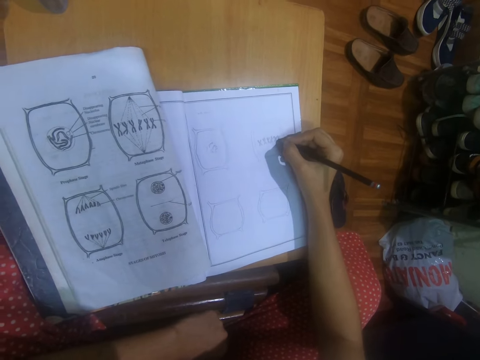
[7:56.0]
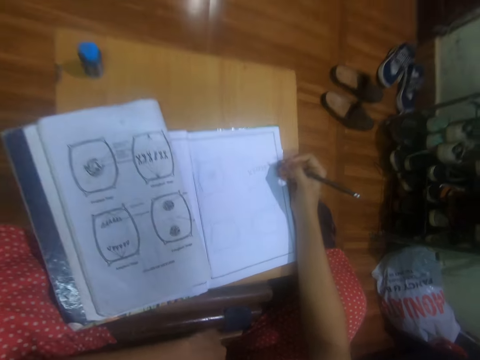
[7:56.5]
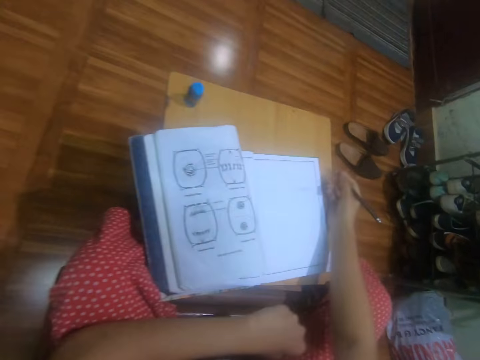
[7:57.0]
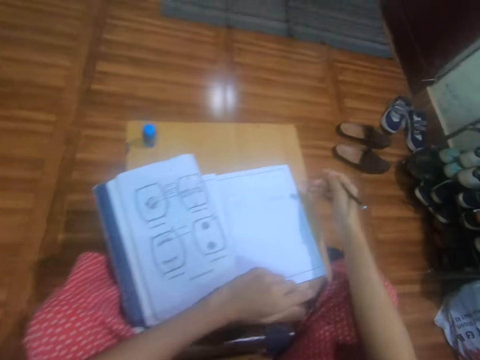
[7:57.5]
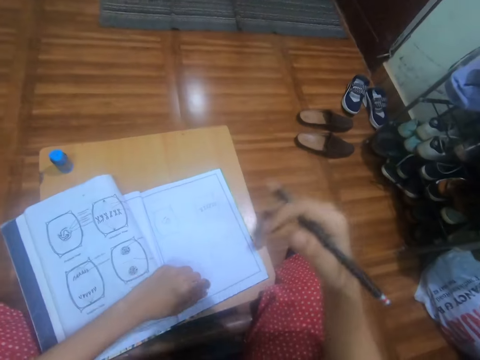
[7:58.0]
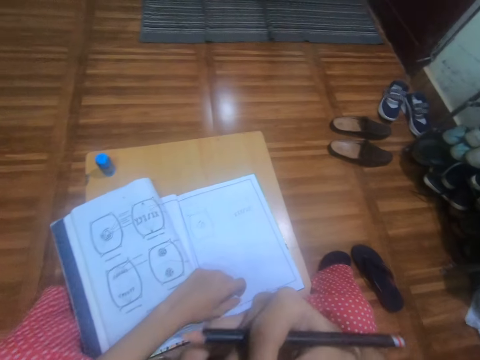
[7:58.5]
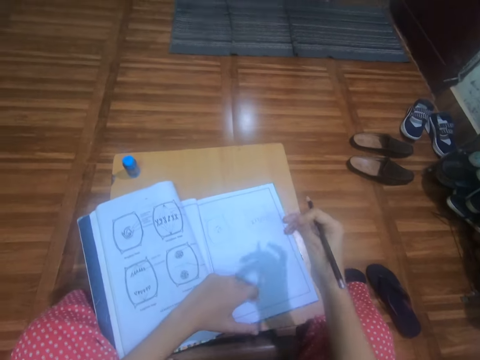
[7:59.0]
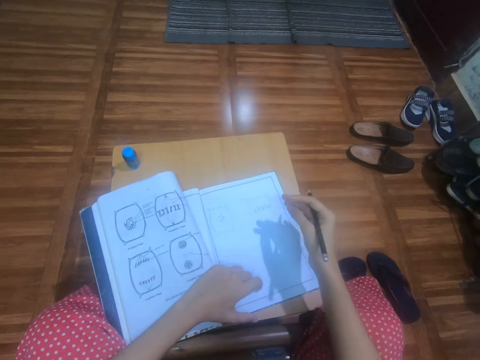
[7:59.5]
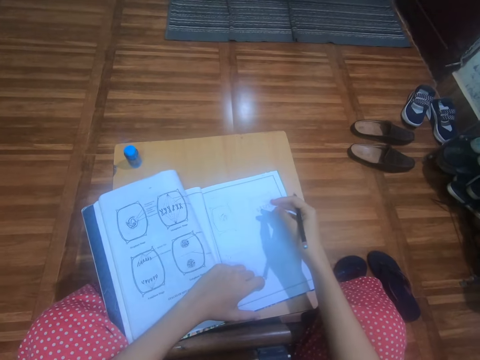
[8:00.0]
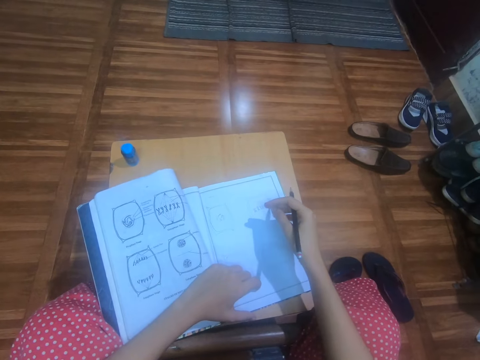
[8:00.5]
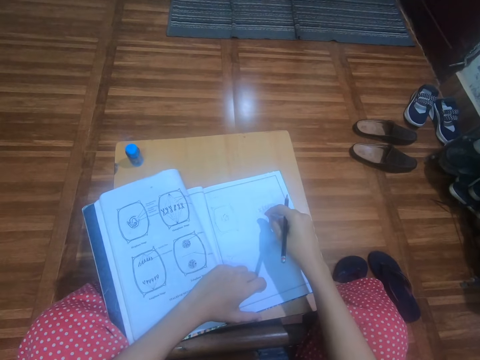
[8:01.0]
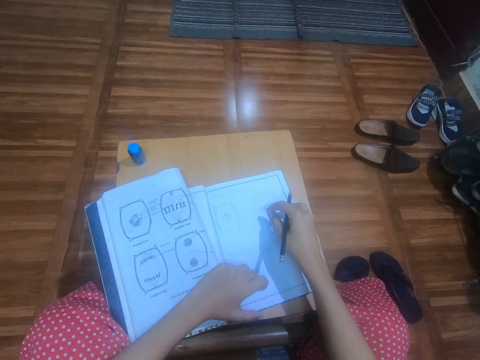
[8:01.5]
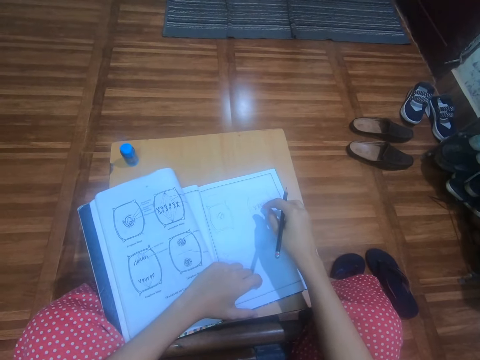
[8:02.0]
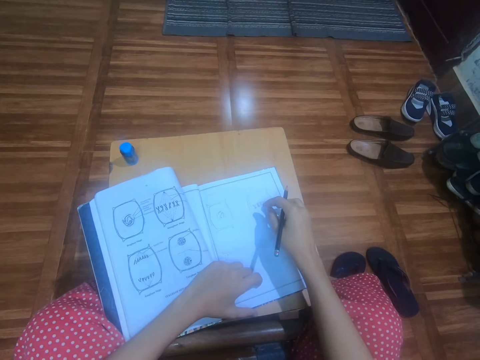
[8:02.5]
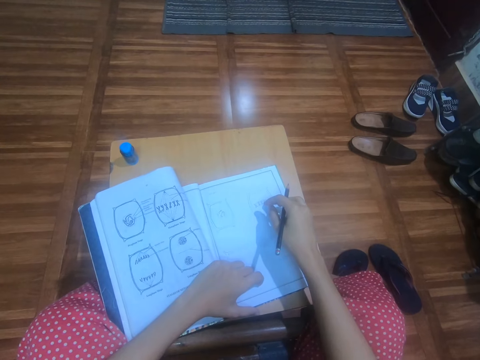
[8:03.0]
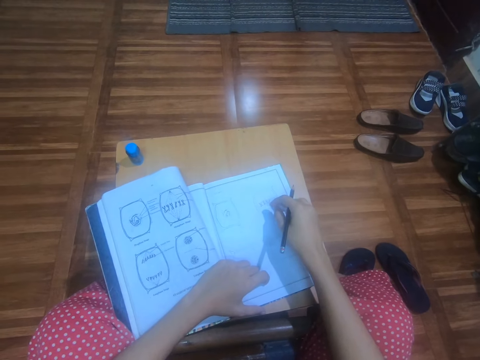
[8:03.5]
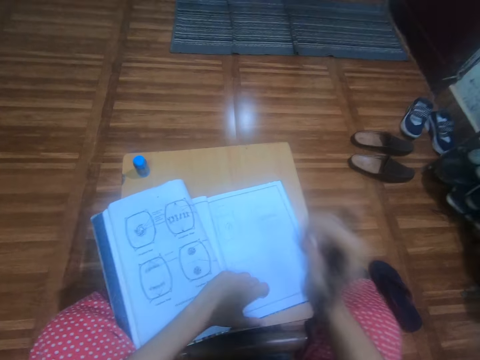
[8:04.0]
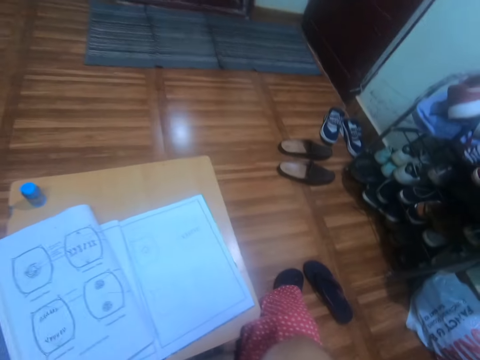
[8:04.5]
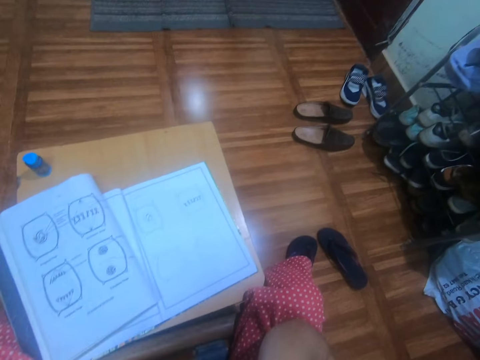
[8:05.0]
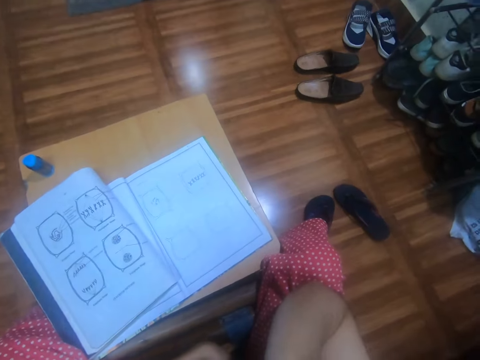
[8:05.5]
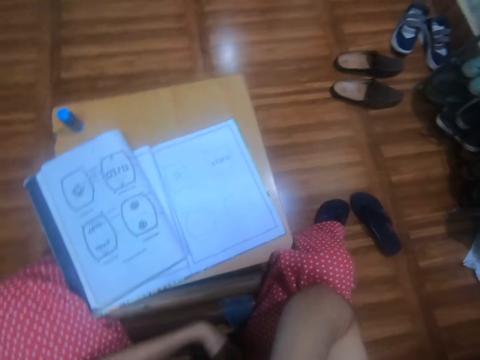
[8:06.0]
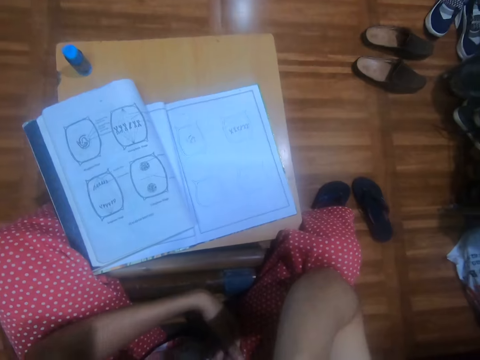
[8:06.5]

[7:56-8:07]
The camera wearer places her left hand on the notebook and the textbook on the desk. She rubs her face with her left hand. She places her right hand on her jaw.

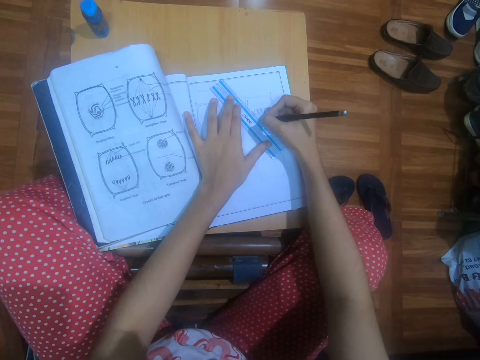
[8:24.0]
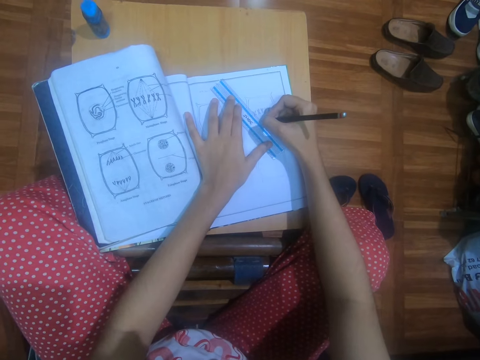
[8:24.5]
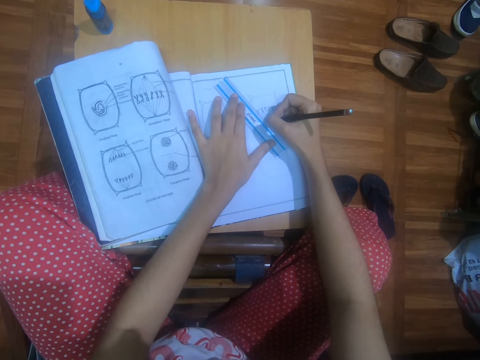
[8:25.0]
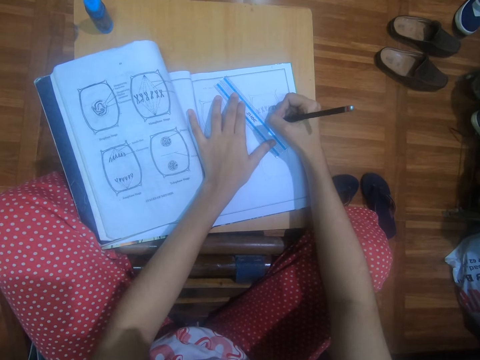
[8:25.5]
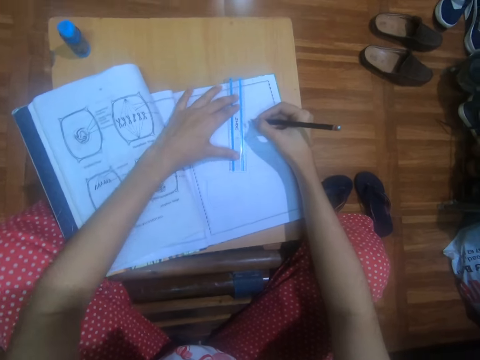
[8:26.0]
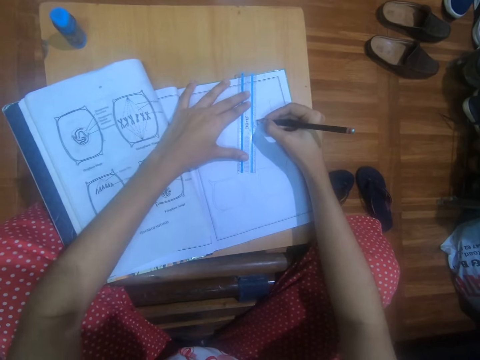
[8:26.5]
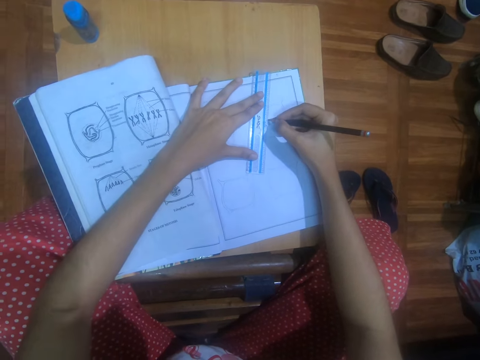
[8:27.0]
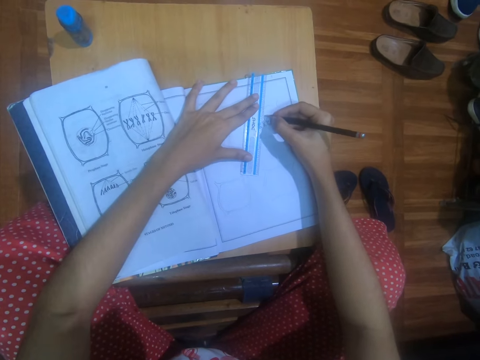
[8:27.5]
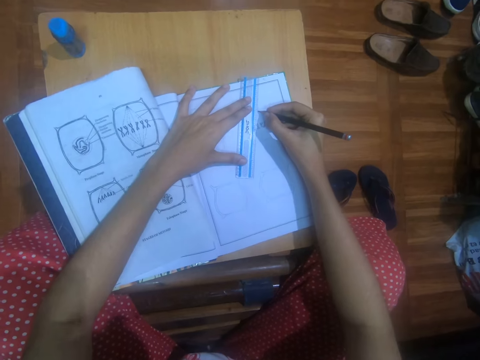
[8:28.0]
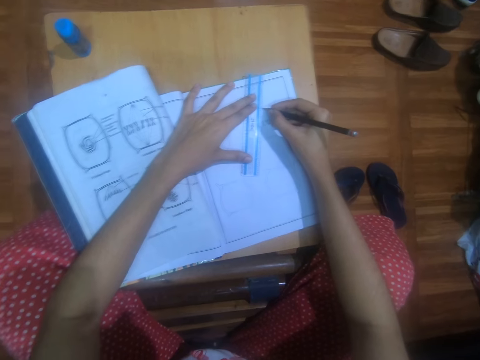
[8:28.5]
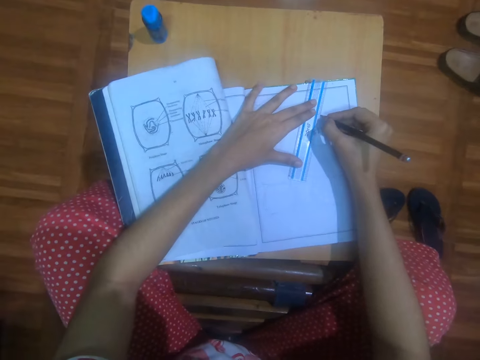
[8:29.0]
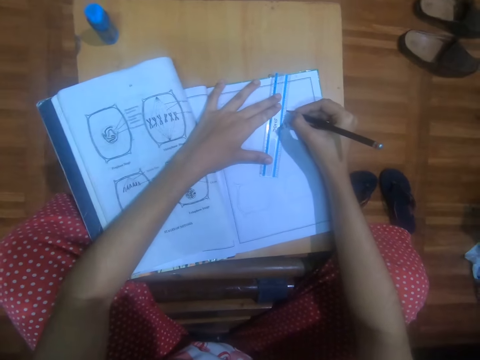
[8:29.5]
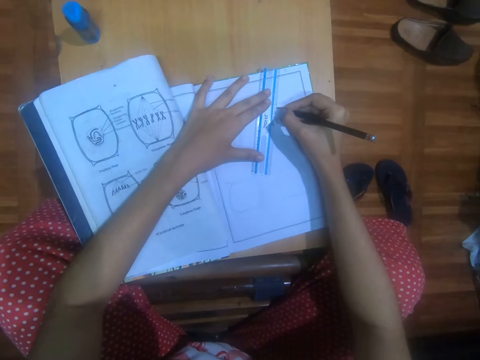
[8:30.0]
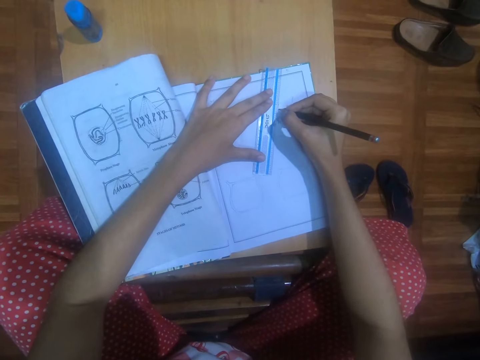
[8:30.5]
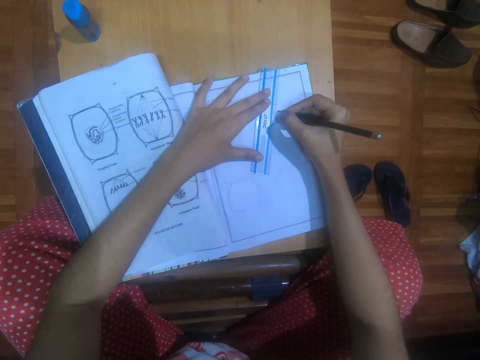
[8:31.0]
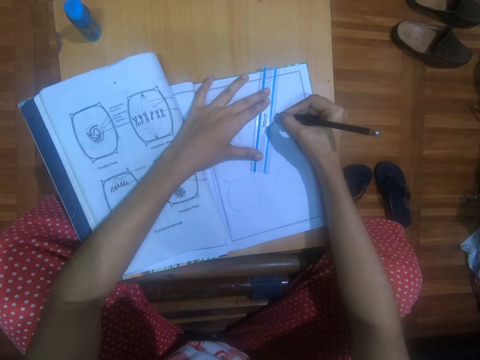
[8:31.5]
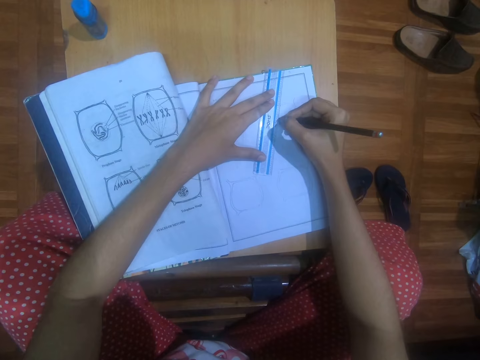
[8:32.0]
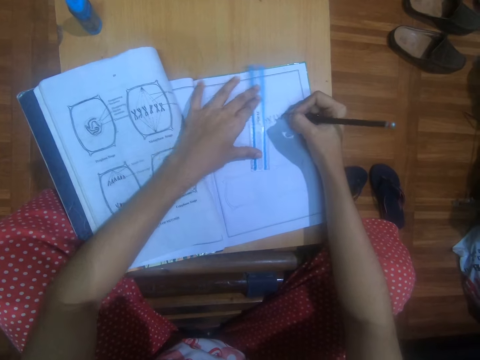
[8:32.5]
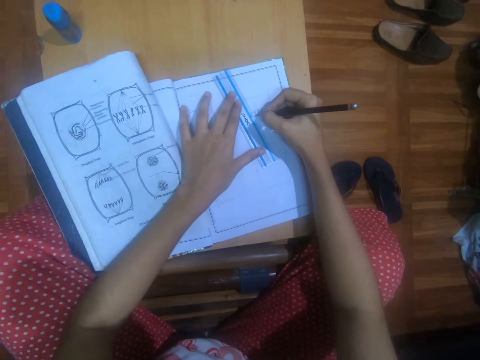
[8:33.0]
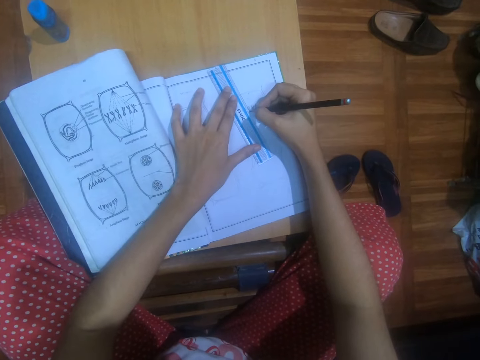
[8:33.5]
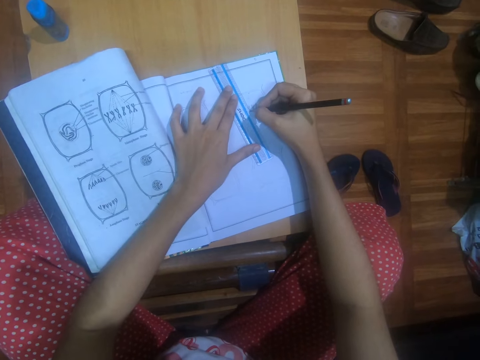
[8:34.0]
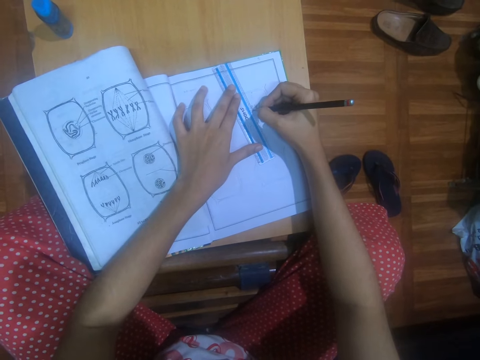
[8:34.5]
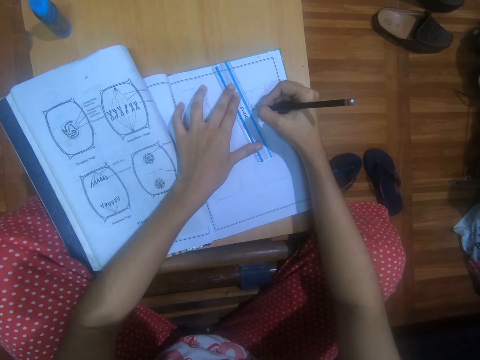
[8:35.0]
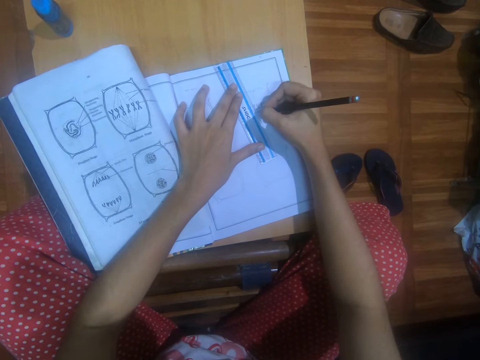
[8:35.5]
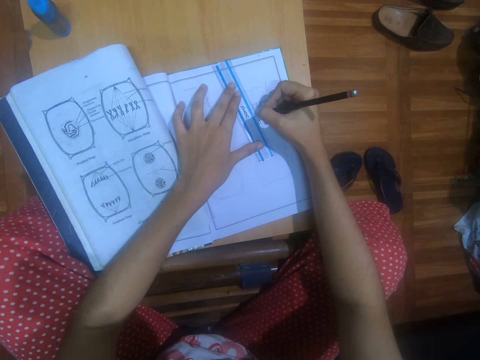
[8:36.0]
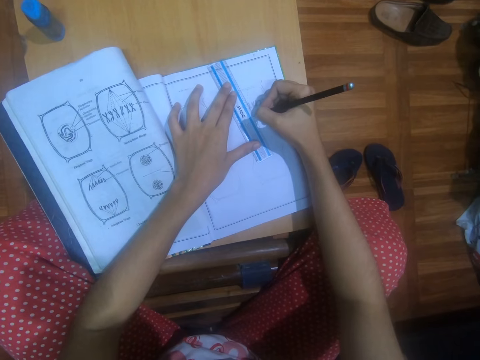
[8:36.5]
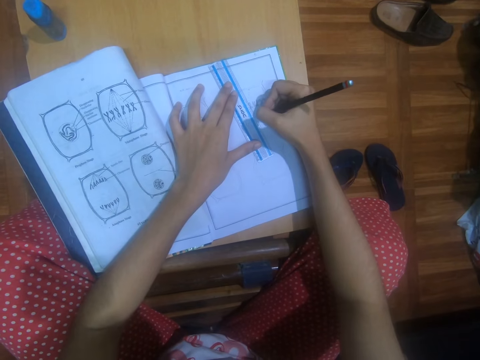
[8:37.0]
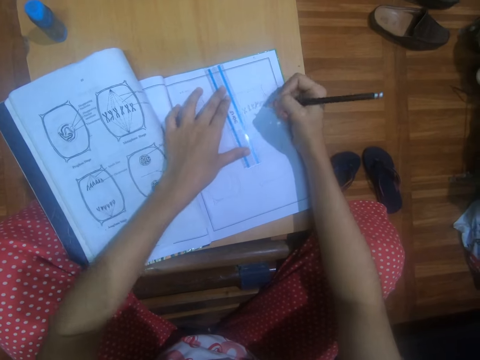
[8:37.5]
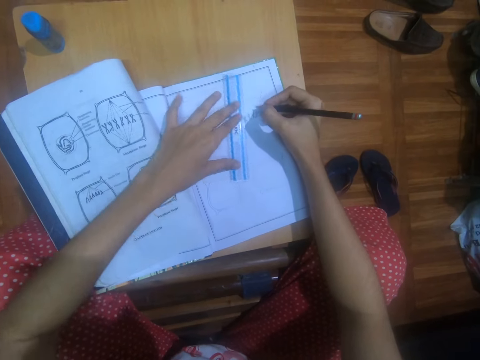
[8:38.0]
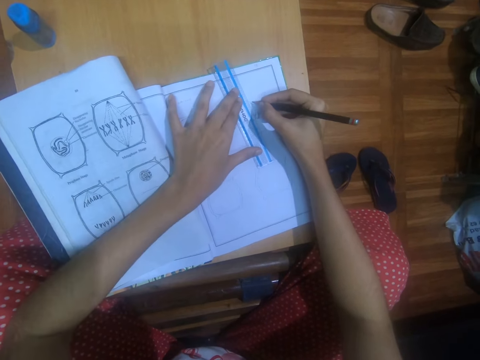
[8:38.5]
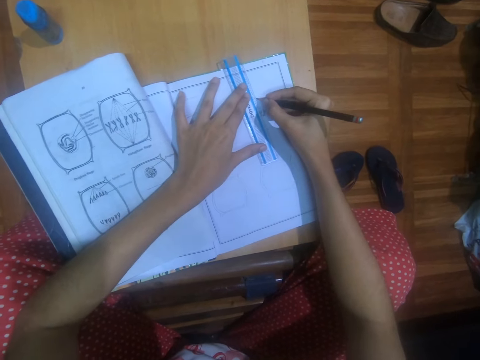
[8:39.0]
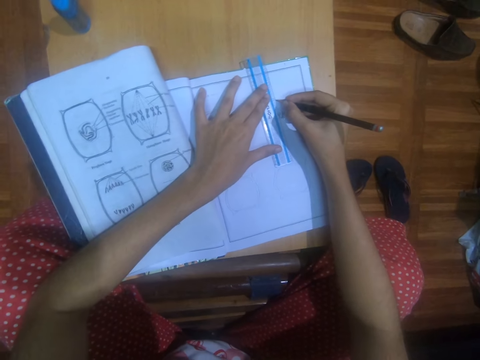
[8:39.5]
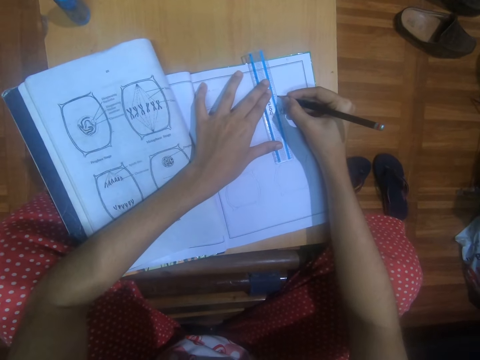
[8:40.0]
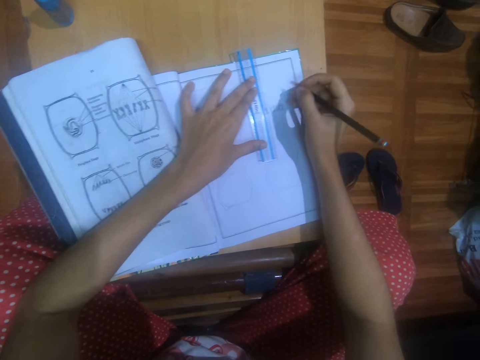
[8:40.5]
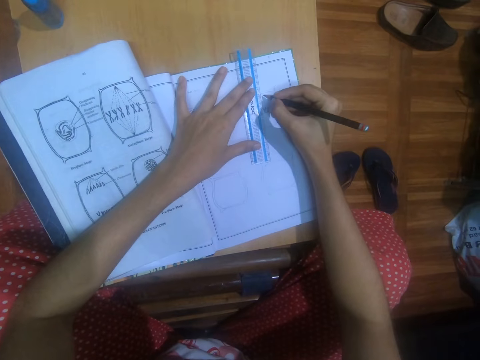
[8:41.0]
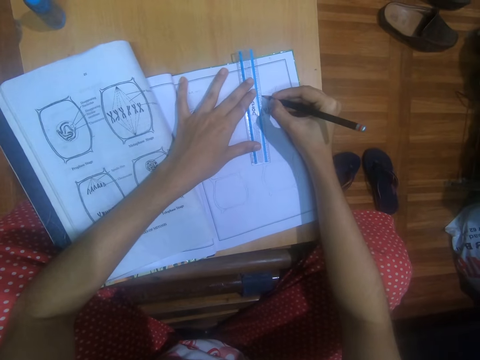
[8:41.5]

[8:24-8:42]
The camera wearer moves the ruler on the notebook on the desk with her left hand. She draws on the notebook on the desk with the ruler and the pencil in her right hand. She moves the ruler on the notebook on the desk with her left hand. She draws on the notebook on the desk with the ruler and the pencil in her right hand. She moves the ruler on the notebook on the desk with her left hand. She draws on the notebook on the desk with the ruler and the pencil in her right hand. She moves the ruler on the notebook on the desk with her left hand.
